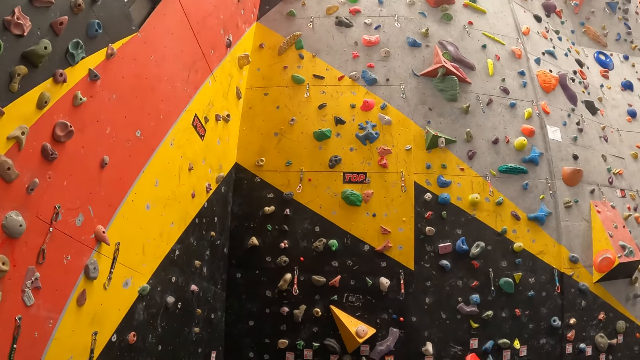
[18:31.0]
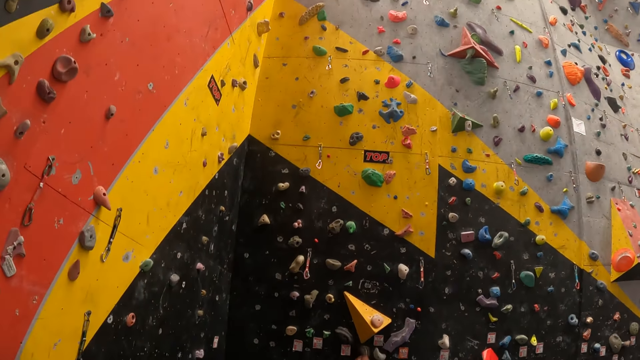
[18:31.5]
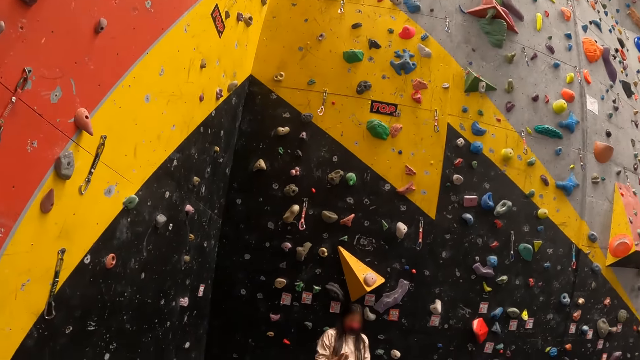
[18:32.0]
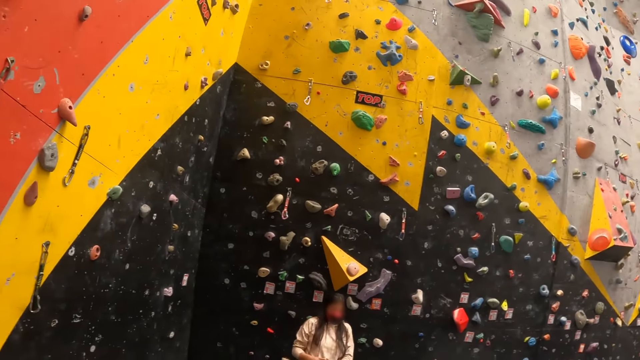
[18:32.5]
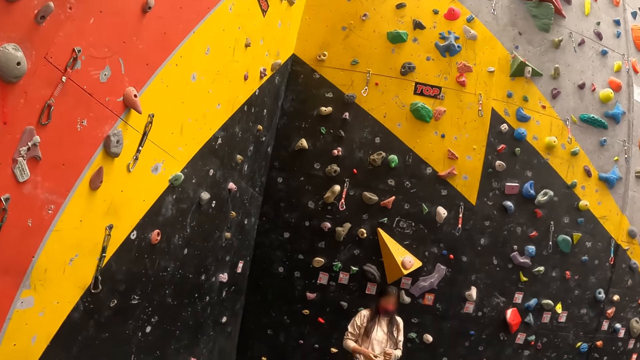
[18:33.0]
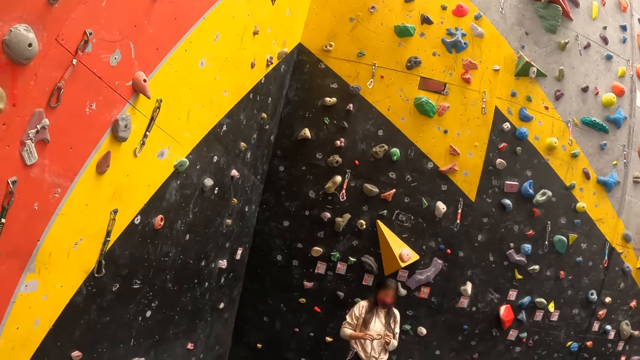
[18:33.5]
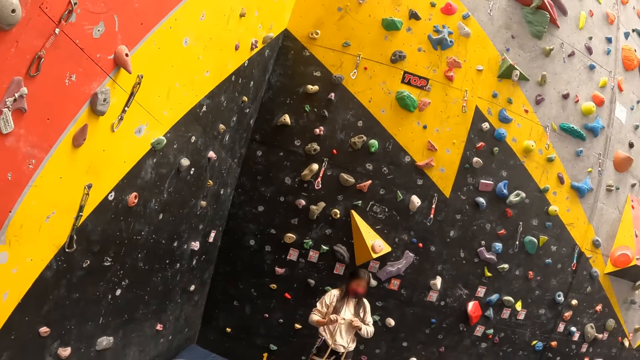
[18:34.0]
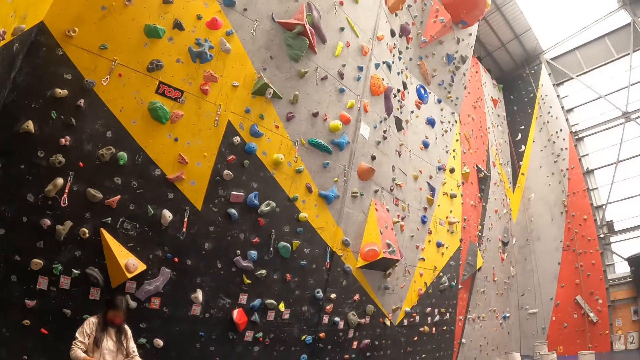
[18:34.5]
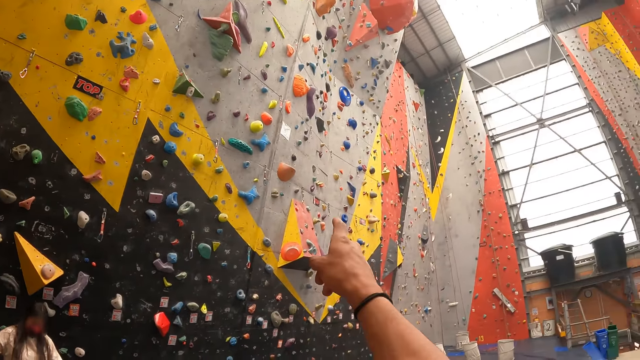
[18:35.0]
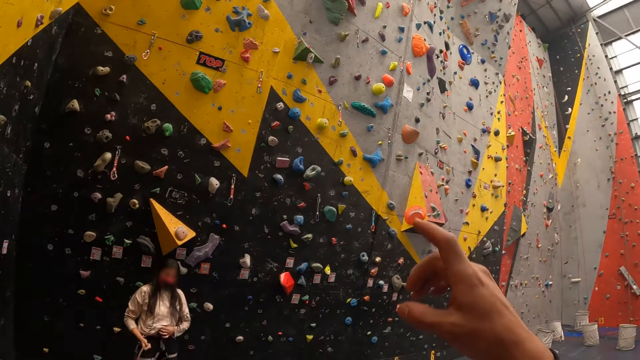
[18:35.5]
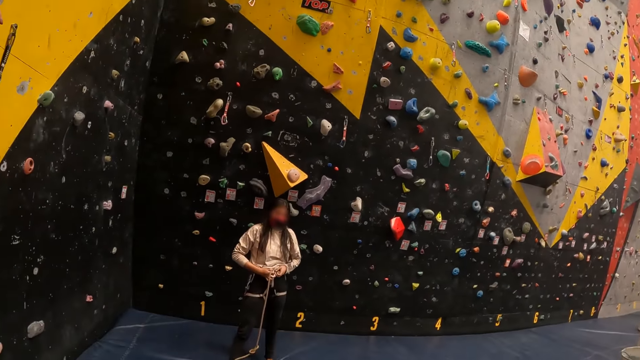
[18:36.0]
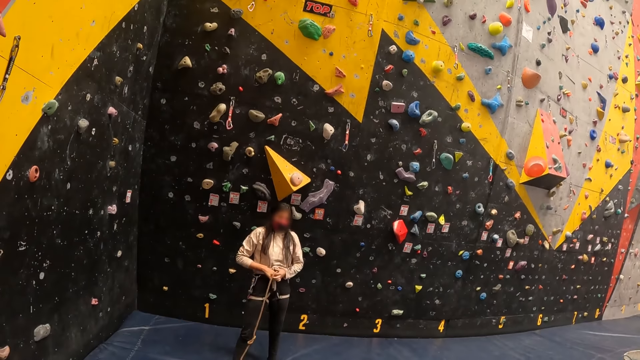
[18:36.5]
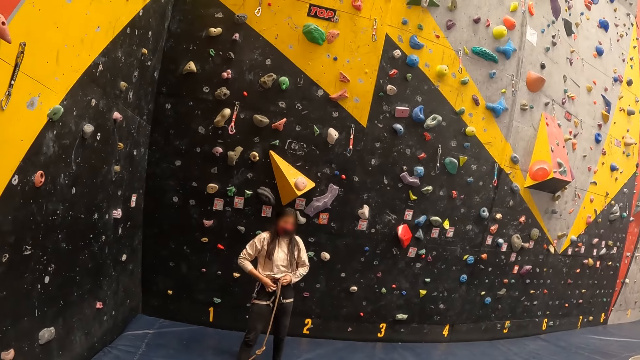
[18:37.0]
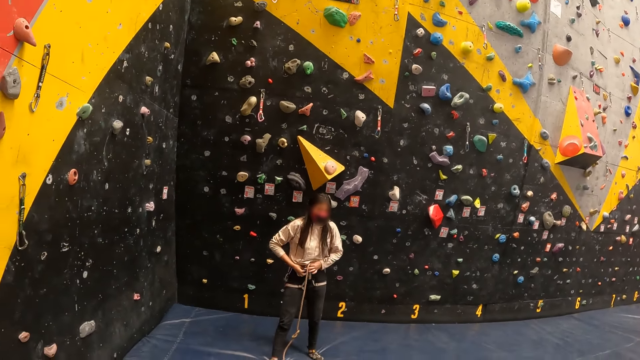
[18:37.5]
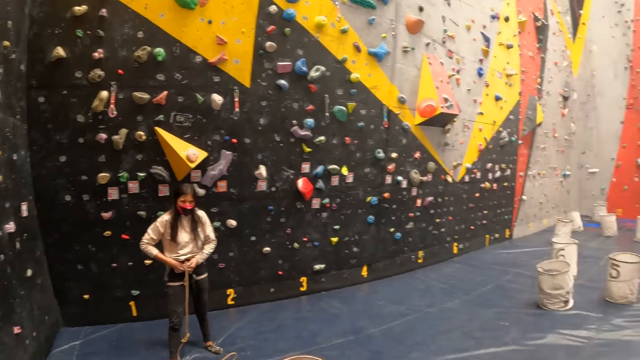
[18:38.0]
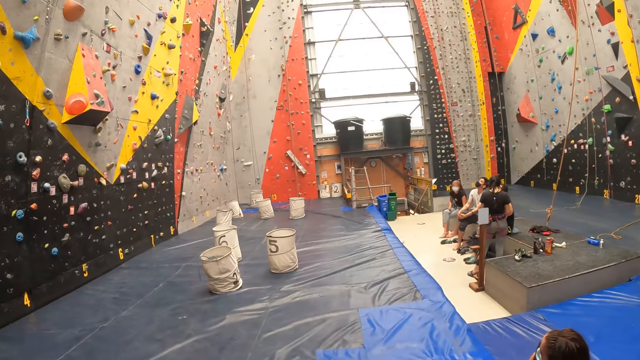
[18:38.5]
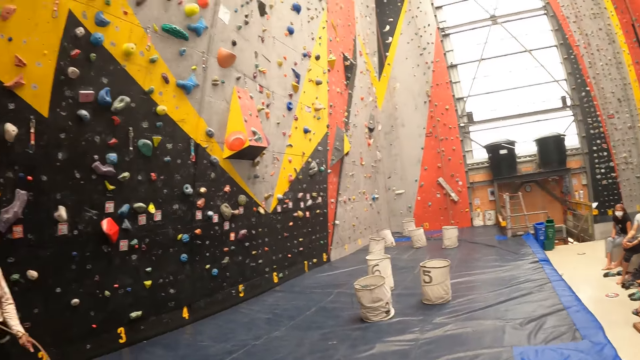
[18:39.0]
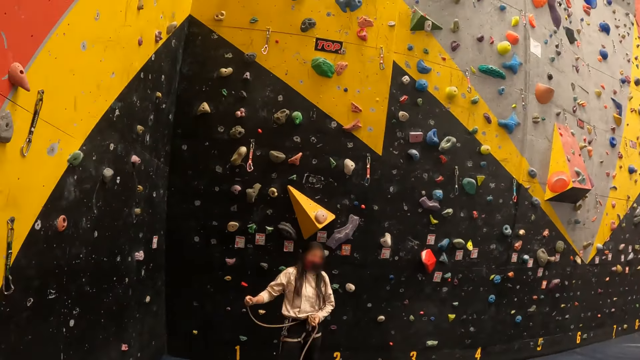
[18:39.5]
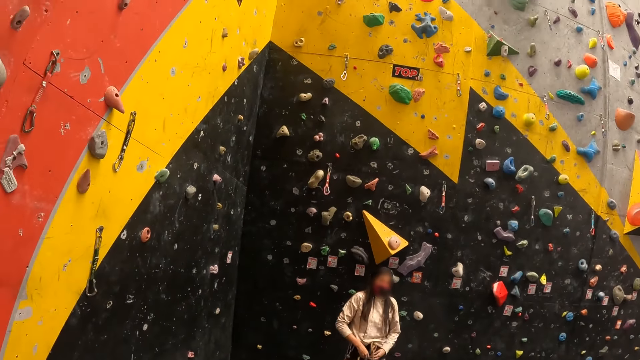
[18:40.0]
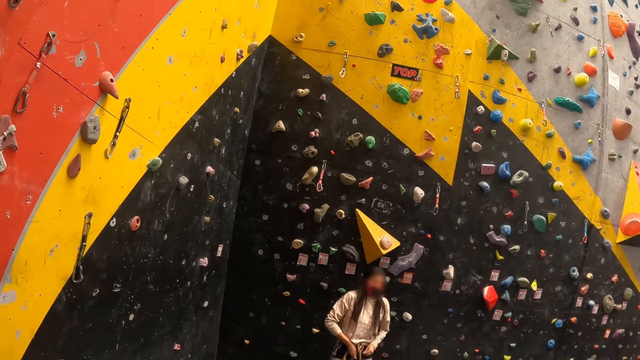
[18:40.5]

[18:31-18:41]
The camera wearer points at the rock climbing wall. The lady ties the rope on her waist harness.

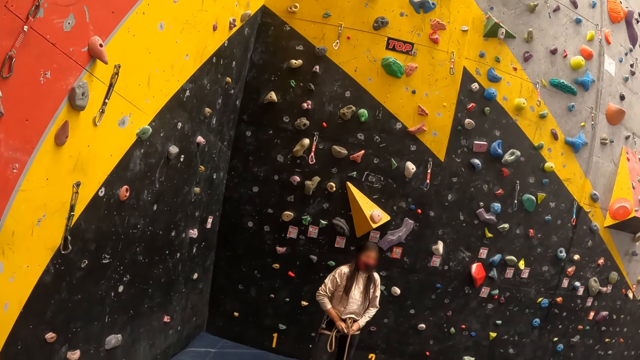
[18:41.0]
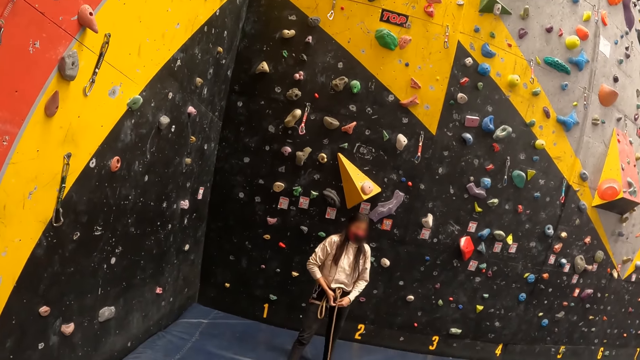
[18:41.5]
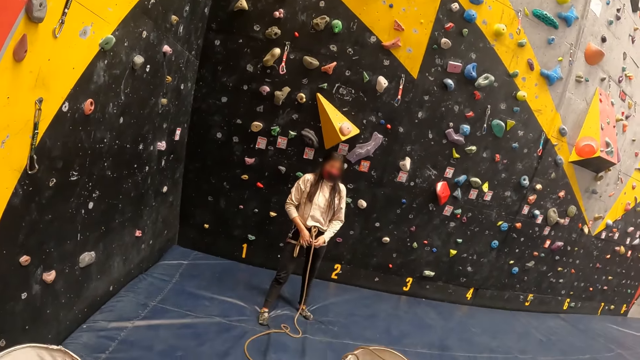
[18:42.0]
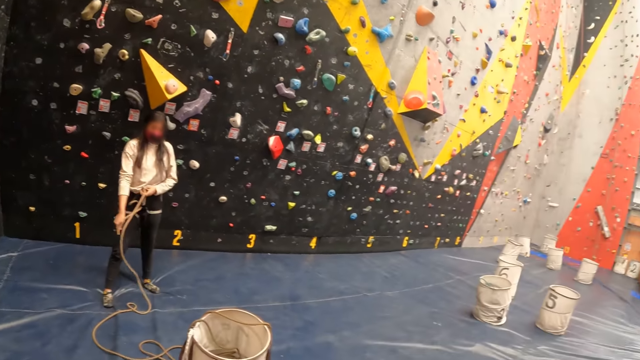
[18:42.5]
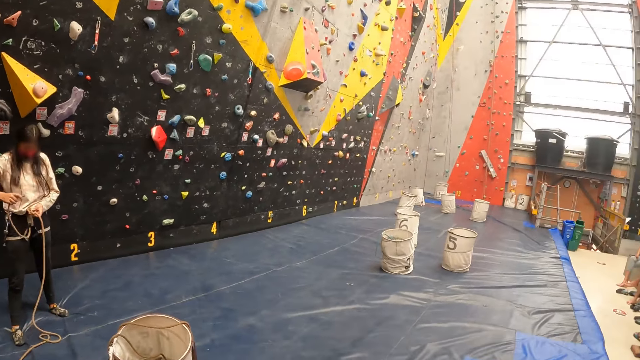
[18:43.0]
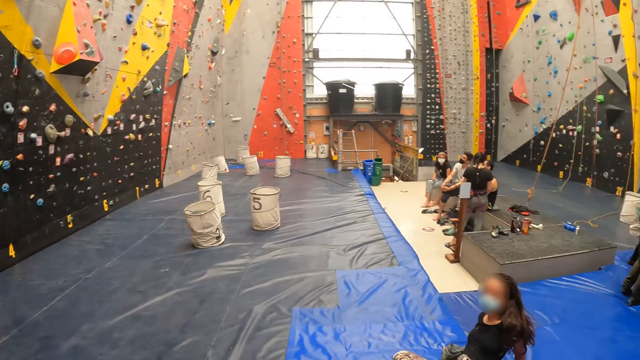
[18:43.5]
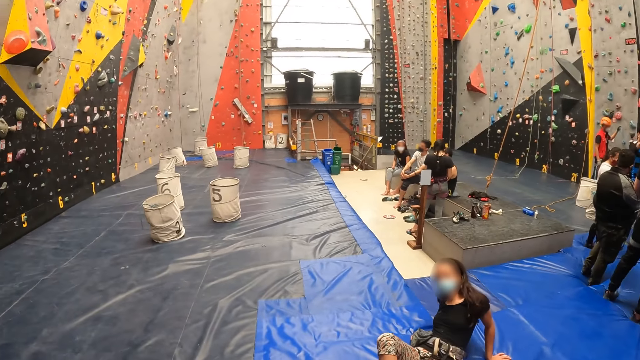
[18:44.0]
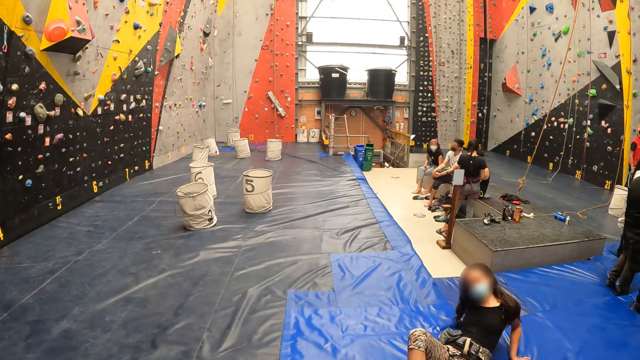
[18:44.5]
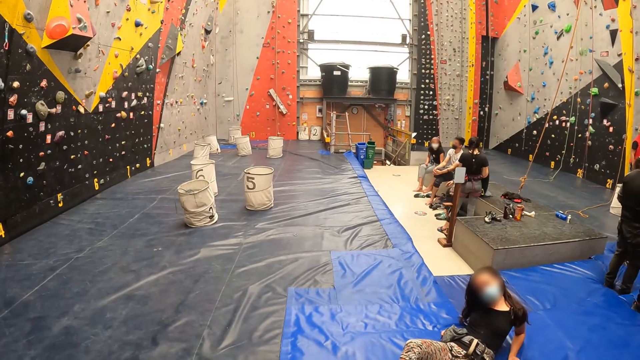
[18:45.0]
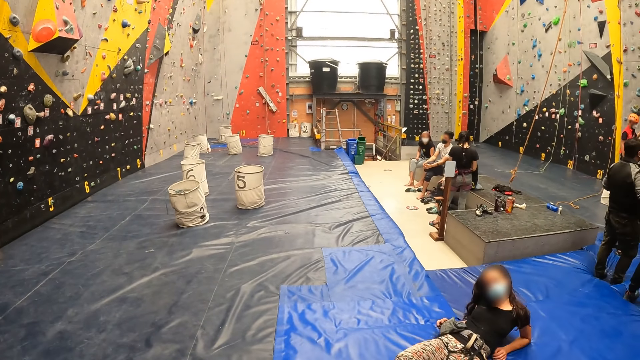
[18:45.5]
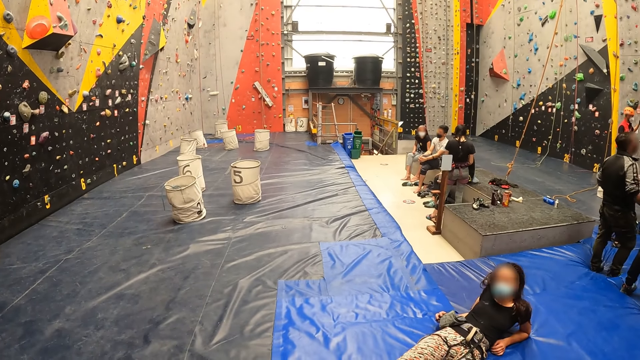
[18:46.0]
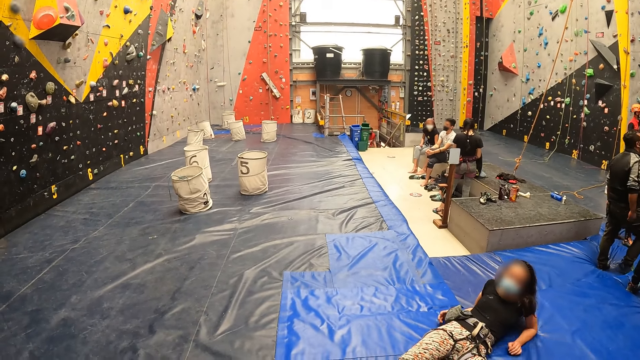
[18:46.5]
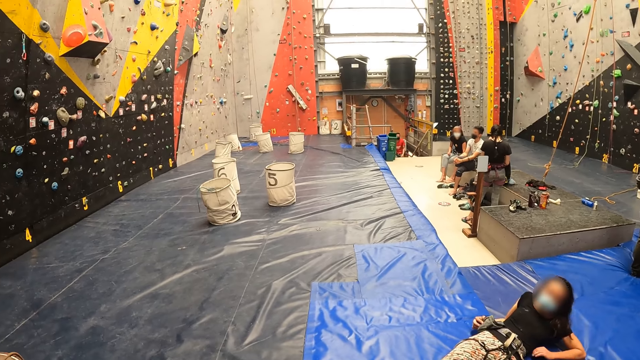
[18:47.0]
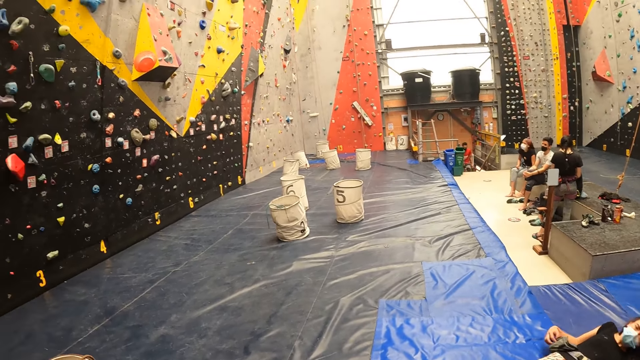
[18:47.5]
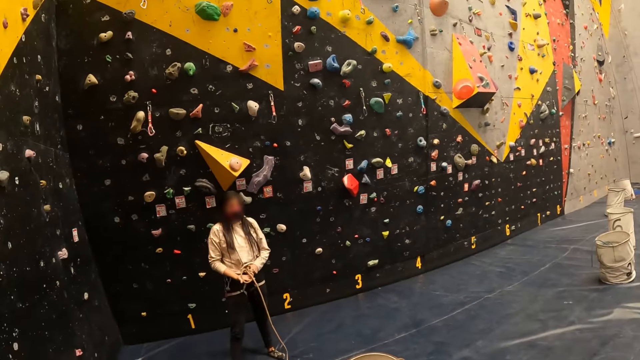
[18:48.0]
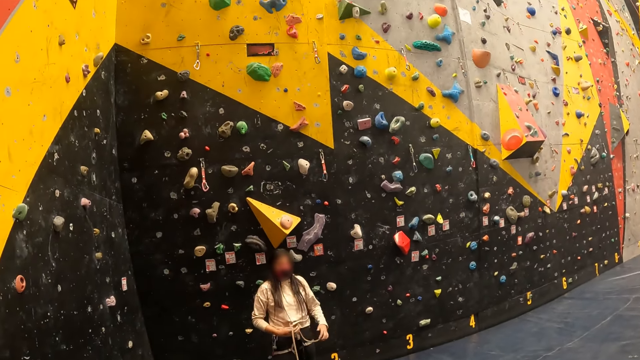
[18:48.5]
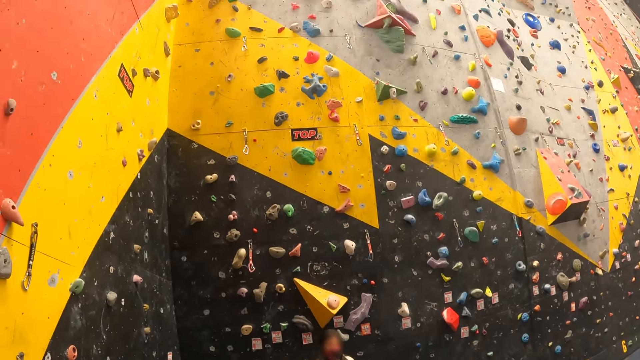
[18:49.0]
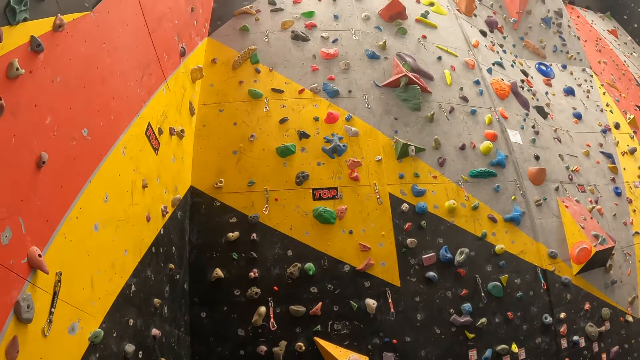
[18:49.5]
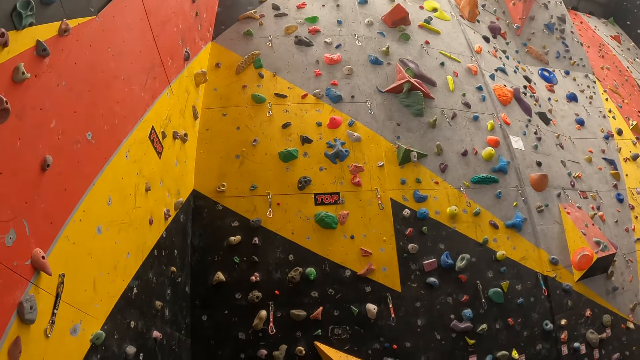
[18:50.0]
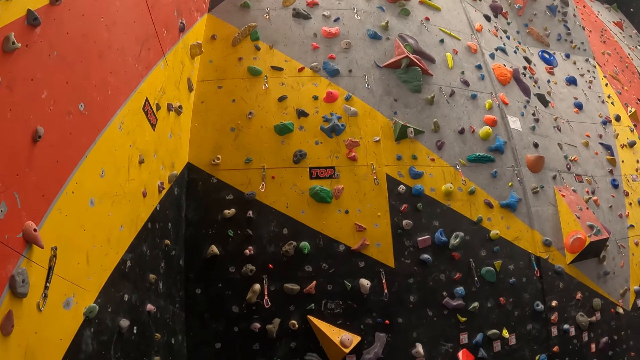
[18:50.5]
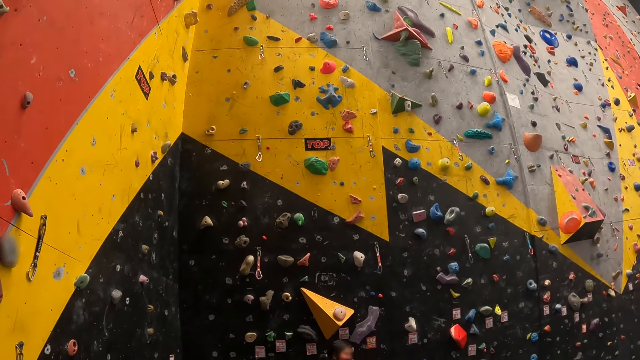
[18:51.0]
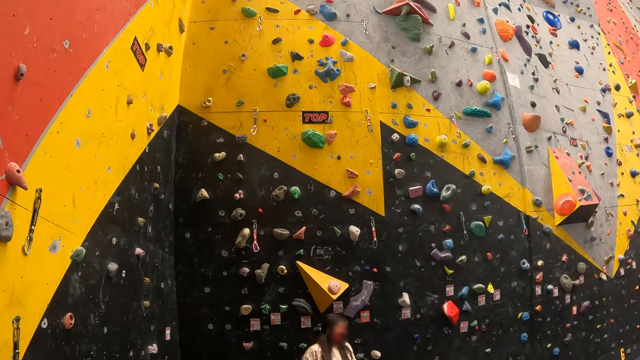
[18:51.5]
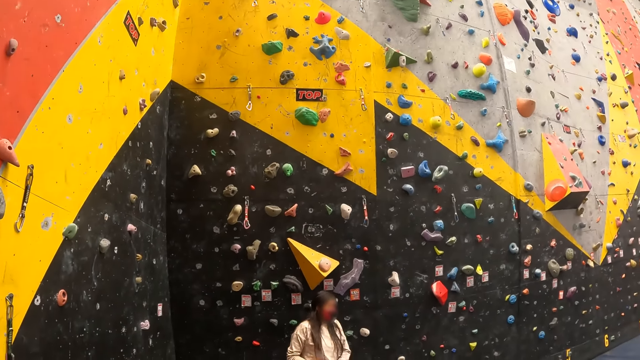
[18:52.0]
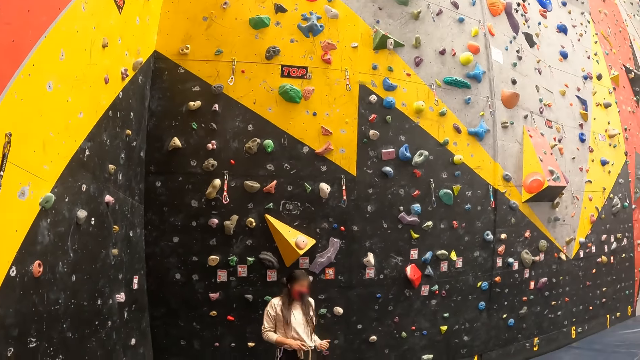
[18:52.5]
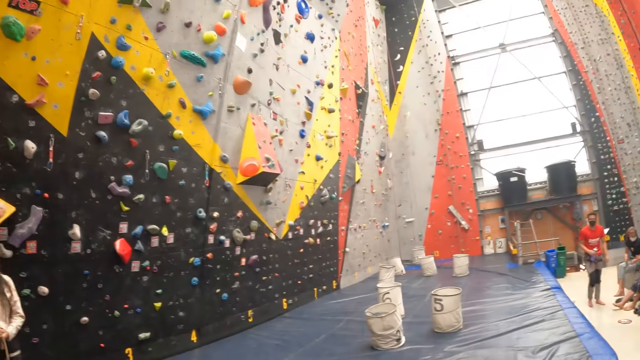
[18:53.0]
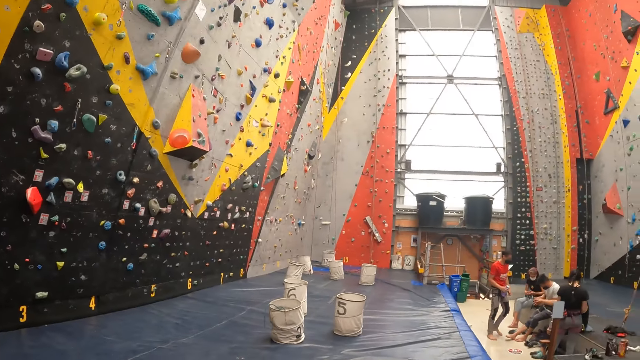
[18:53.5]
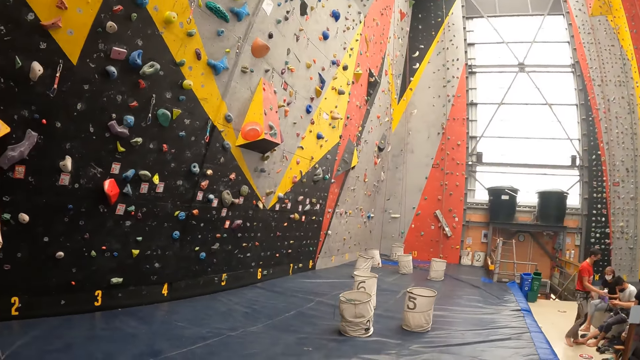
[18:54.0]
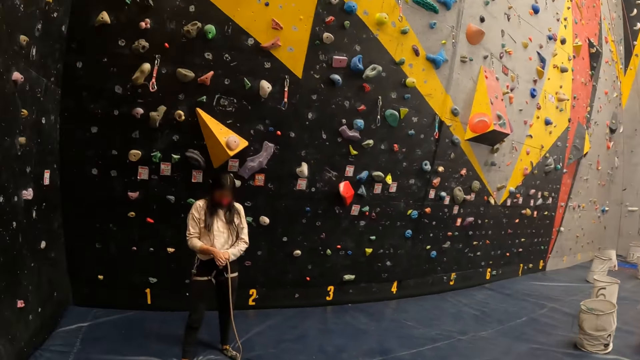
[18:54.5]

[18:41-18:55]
The camera wearer looks around the rock climbing gym.
